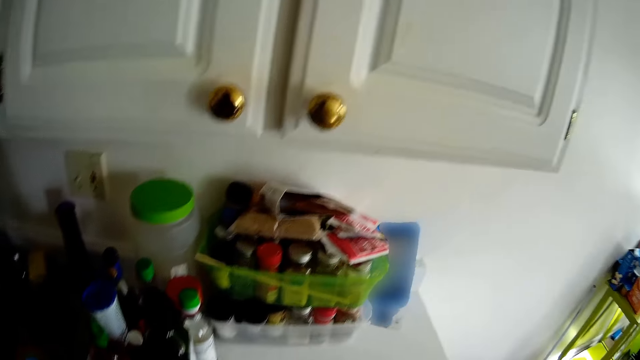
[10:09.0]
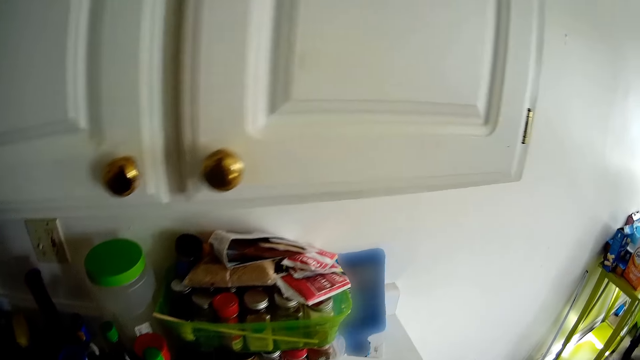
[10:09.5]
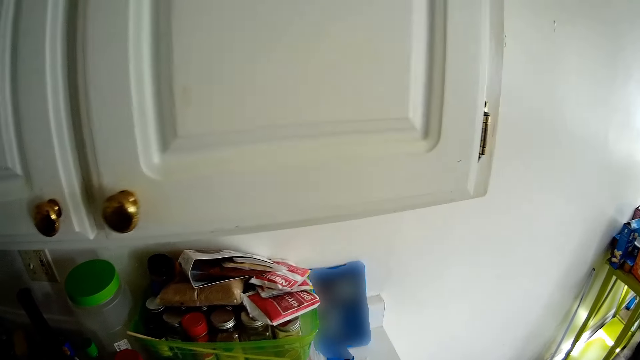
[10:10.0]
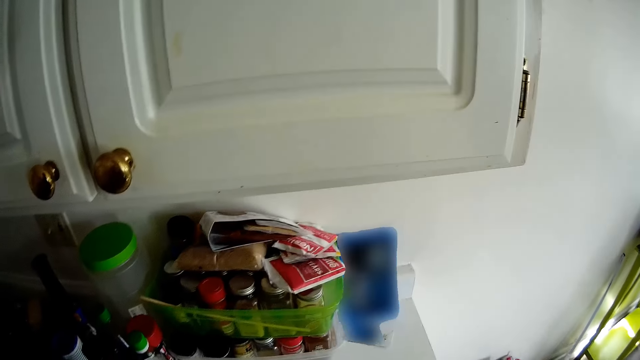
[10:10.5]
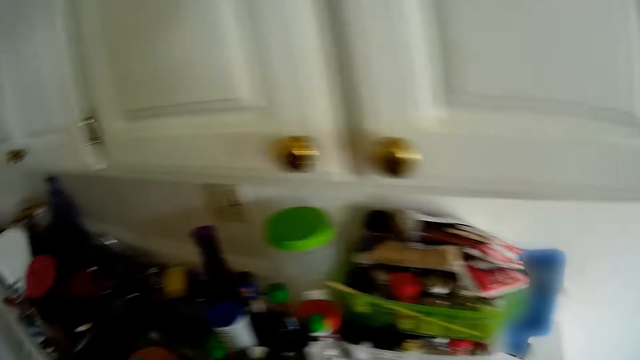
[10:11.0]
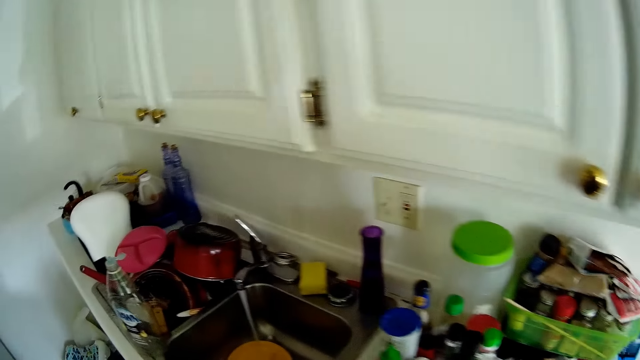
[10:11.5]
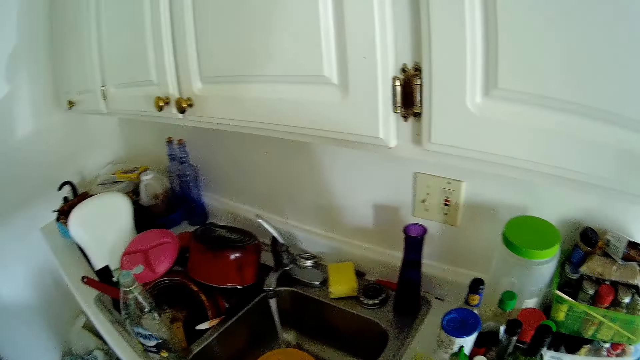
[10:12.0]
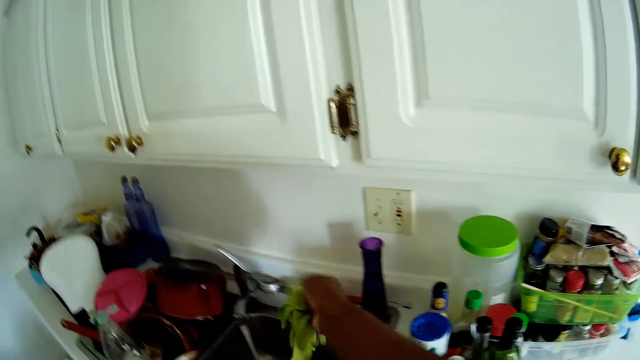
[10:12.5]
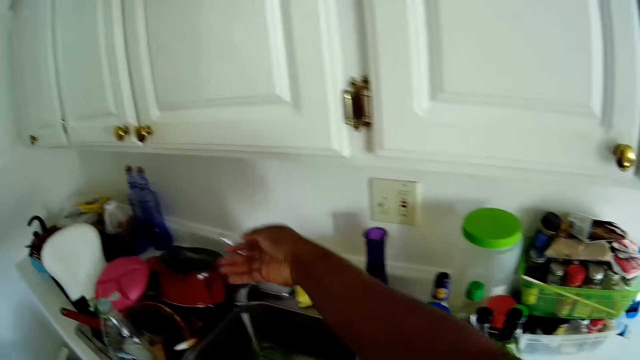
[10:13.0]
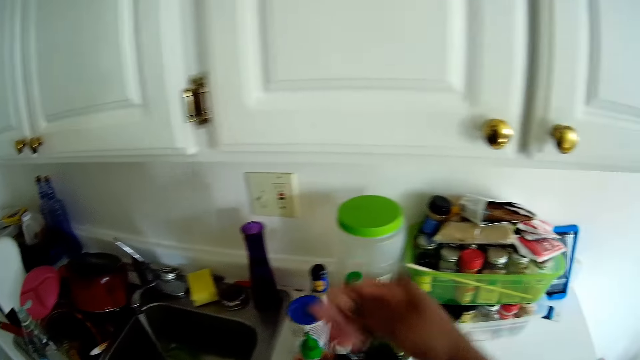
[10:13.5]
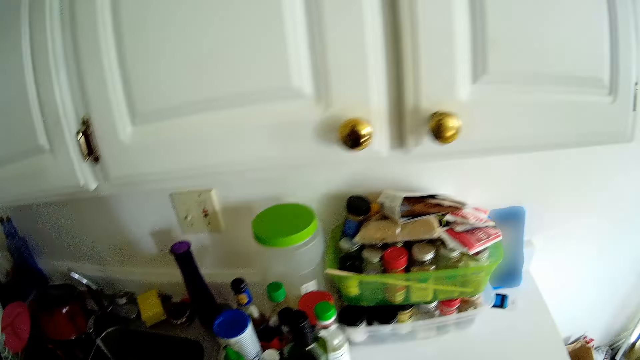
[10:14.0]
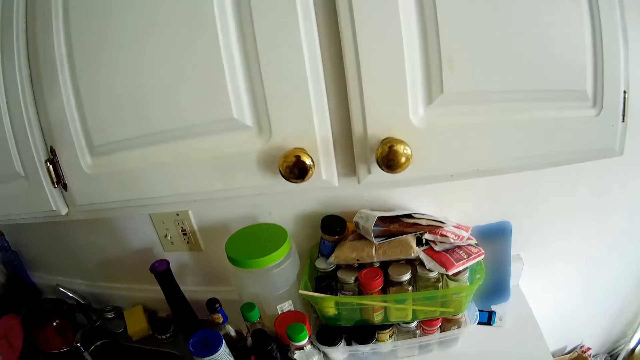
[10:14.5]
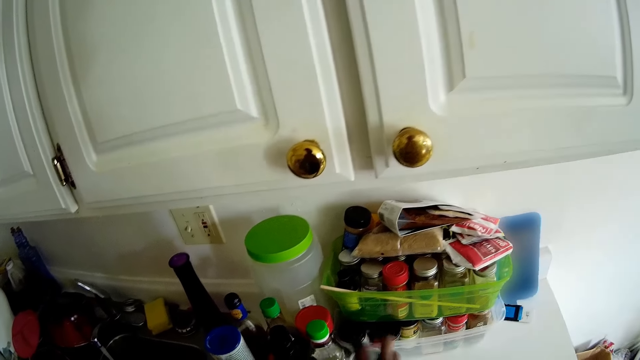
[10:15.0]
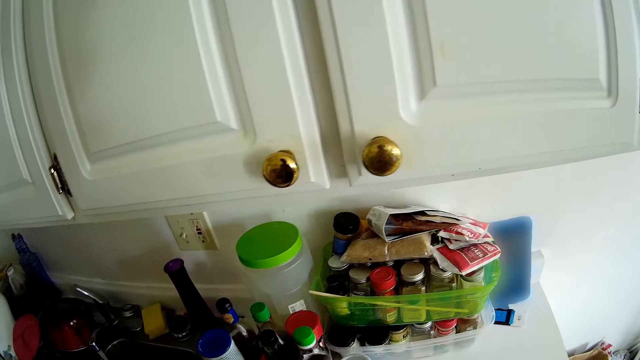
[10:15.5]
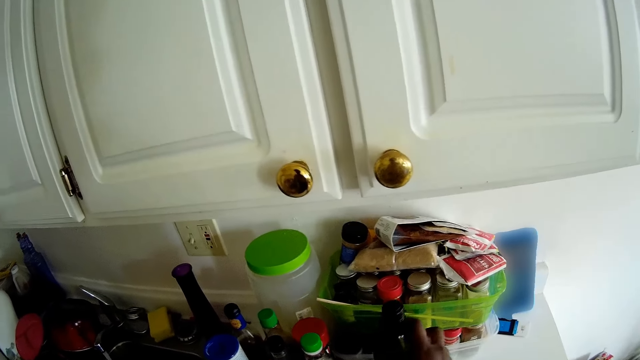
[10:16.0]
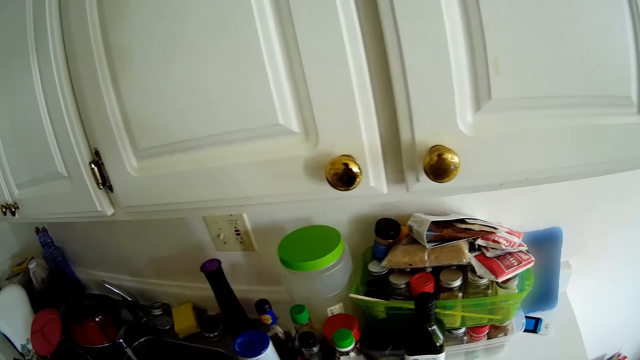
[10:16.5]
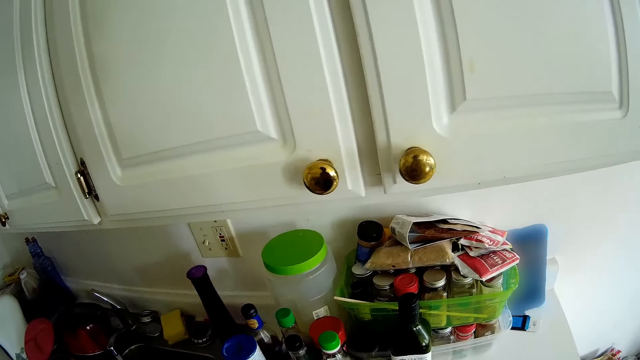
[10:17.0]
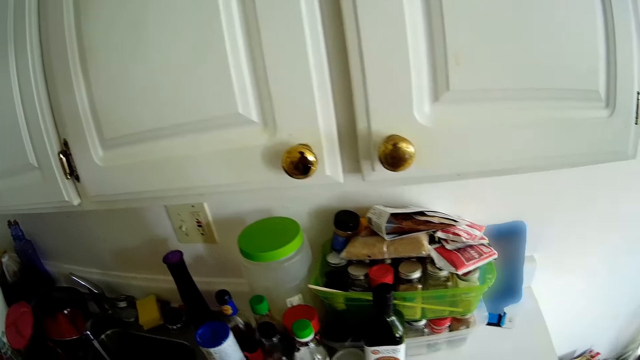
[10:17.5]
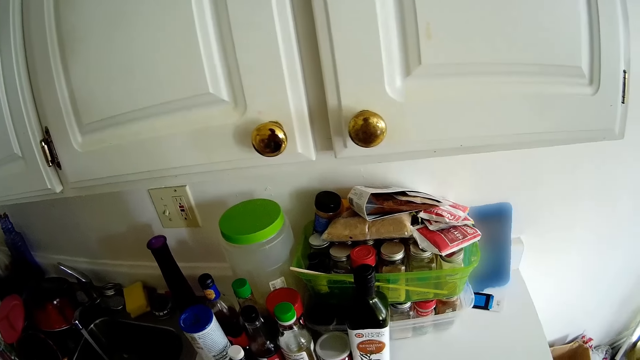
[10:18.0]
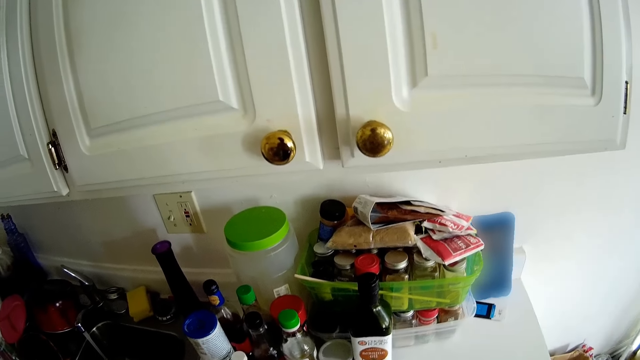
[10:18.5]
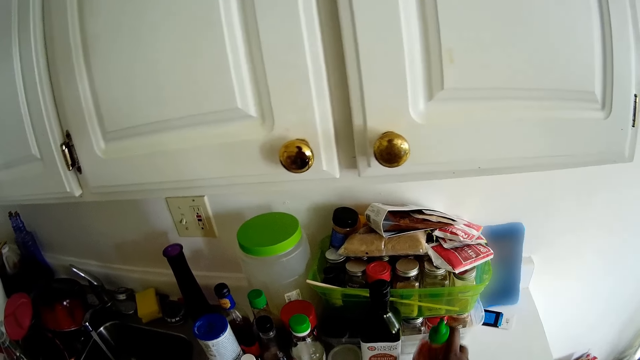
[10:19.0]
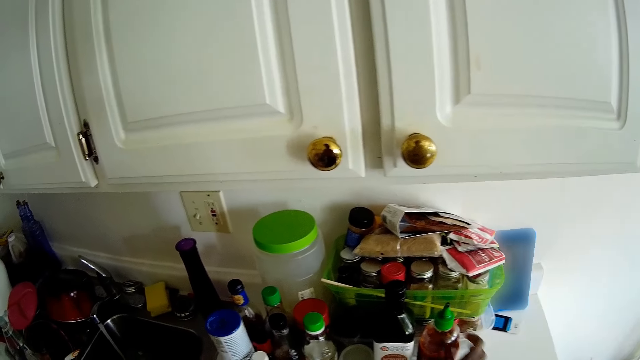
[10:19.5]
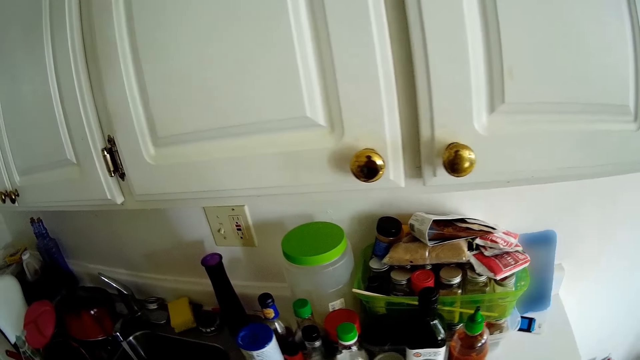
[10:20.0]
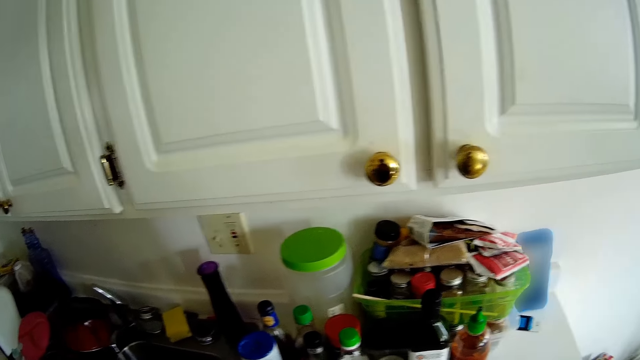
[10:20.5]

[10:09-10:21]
The camera wearer wipes the sink. She walks around the kitchen. She drops the towel into the sink with her right hand. She puts on the tap. She arranges bottles on the top of the kitchen cabinet with her right hand.

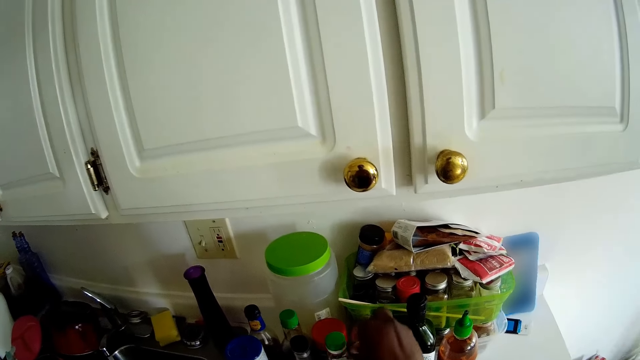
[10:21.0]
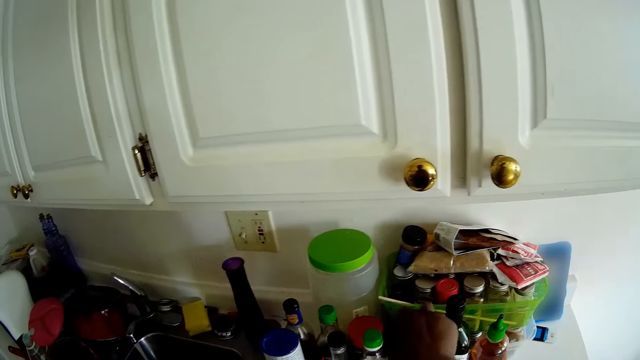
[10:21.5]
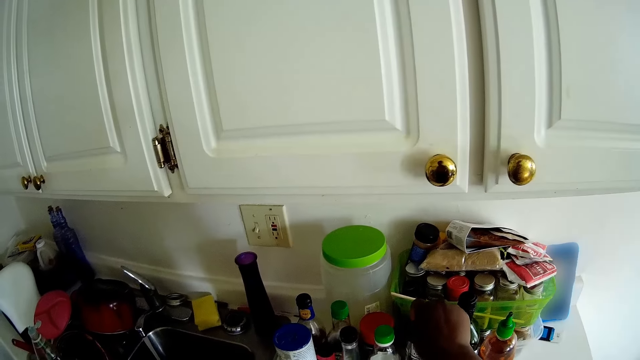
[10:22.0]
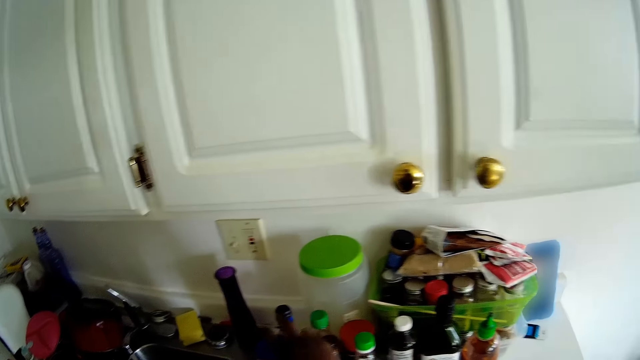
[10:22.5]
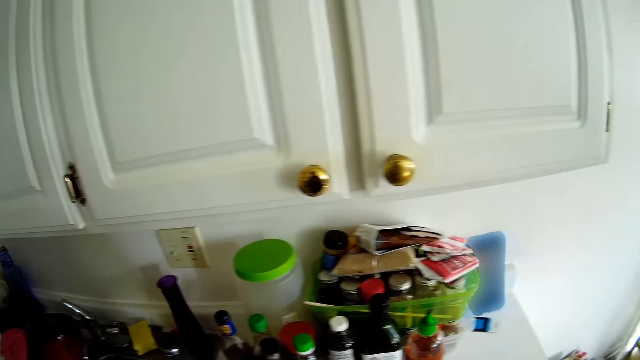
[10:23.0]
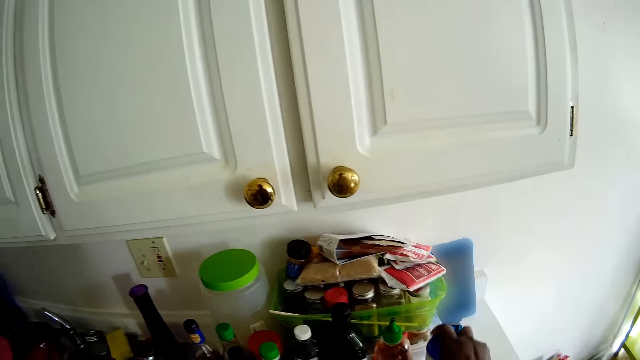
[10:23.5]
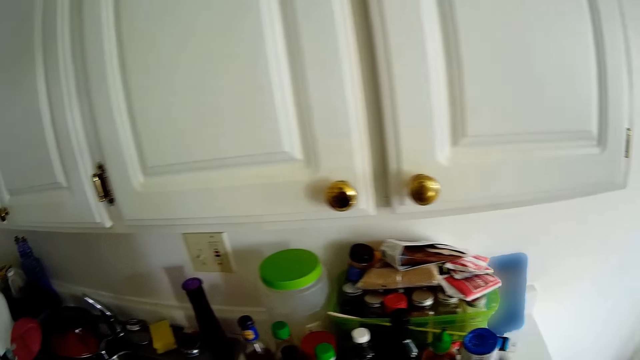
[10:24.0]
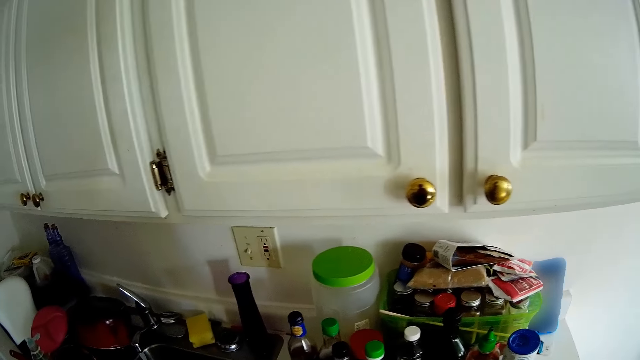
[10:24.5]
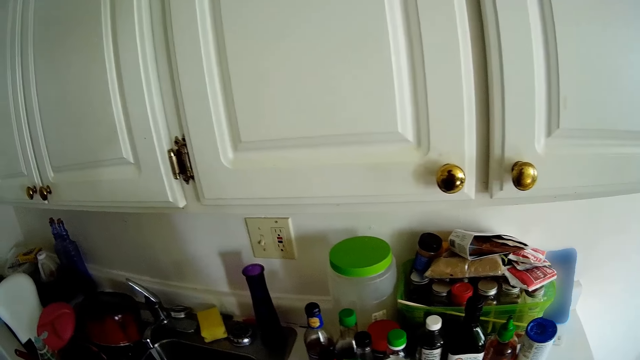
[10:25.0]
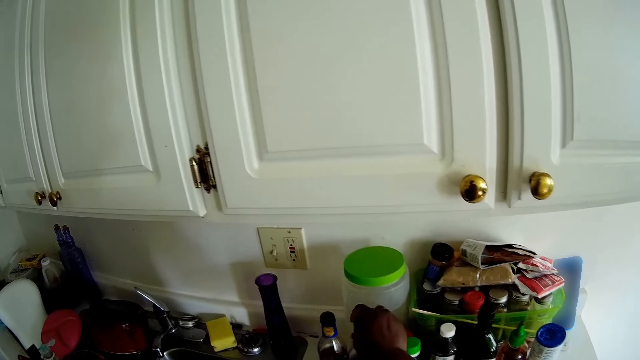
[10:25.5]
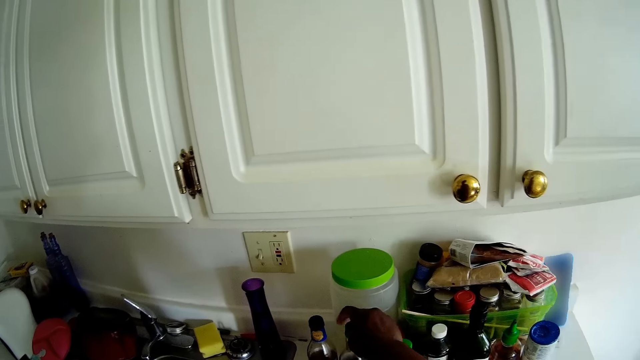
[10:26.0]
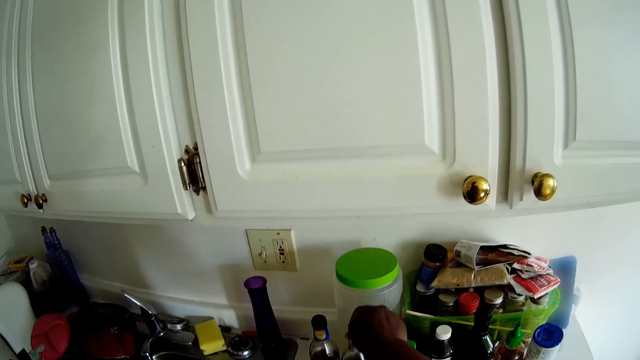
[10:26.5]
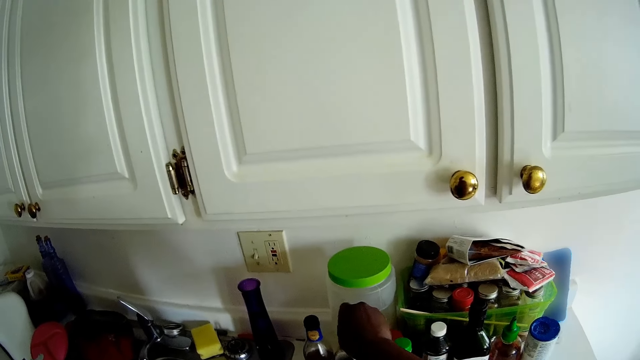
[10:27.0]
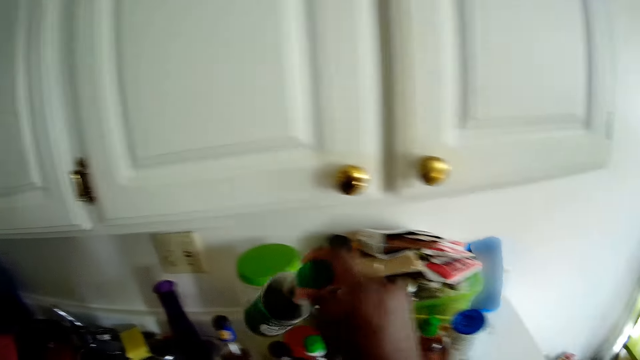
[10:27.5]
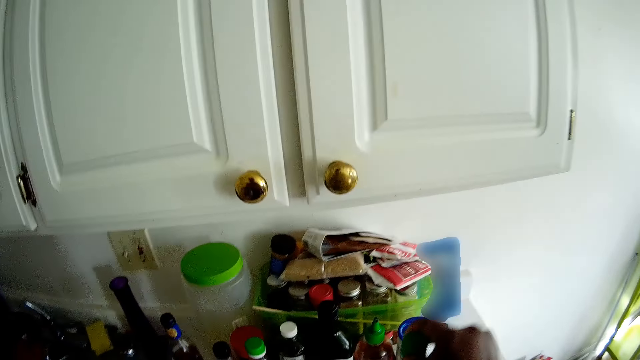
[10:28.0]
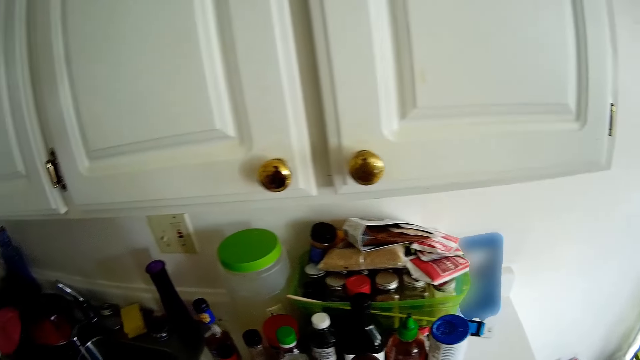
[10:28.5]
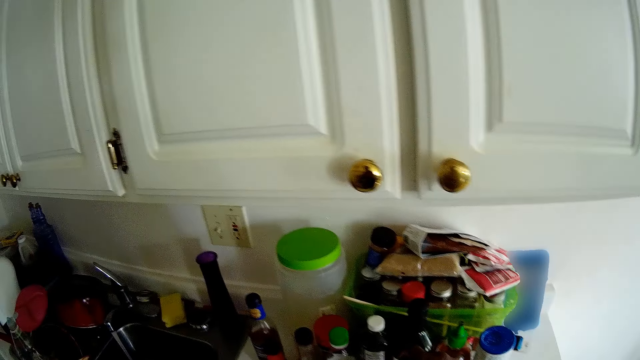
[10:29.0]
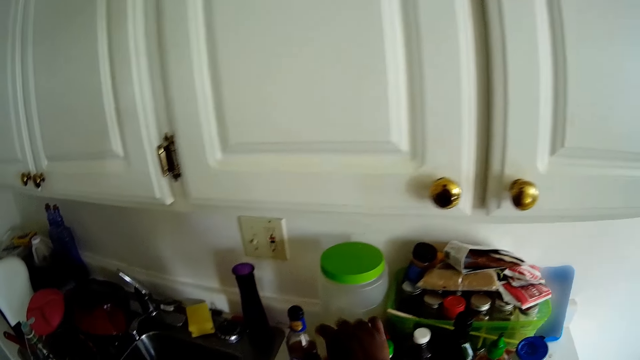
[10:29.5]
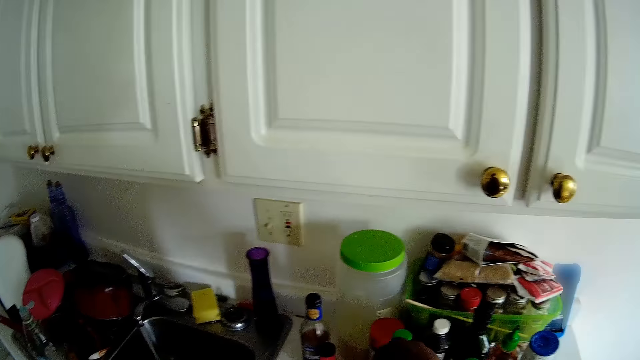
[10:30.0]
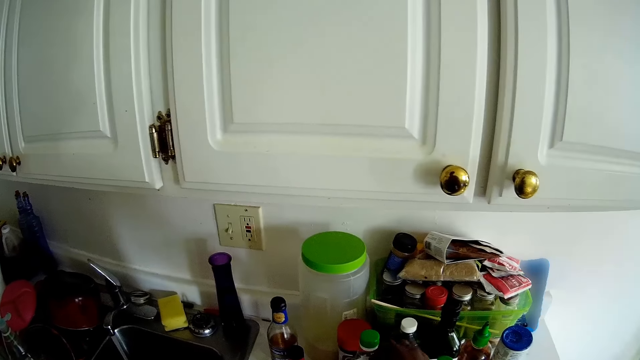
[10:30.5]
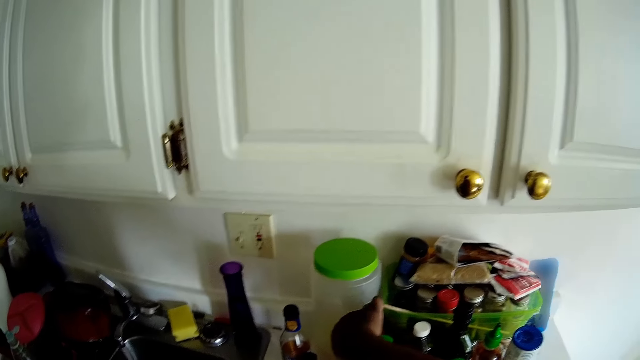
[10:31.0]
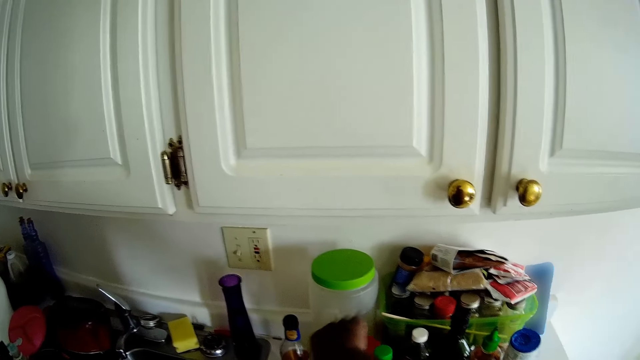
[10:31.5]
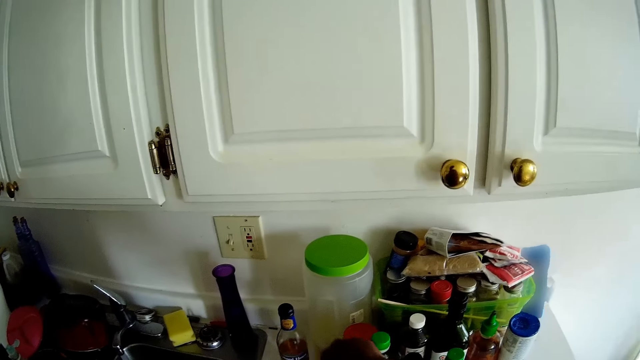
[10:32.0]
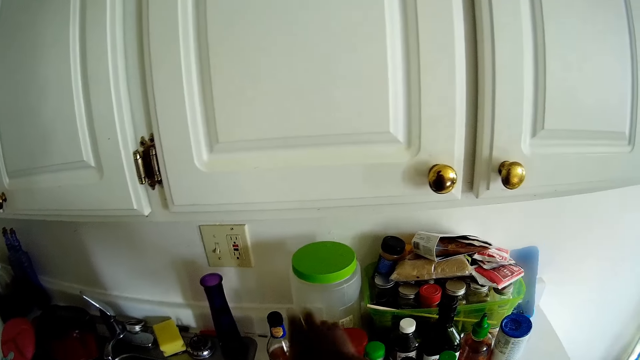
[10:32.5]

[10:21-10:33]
The camera wearer closes the bottle. They pick up the bottle. They put the bottle down. They arrange the bottles on the sink.
